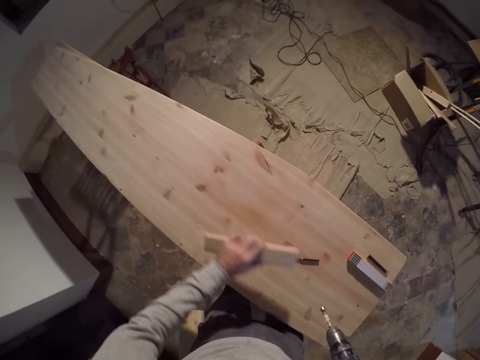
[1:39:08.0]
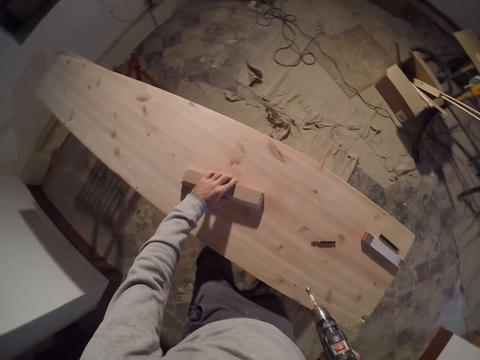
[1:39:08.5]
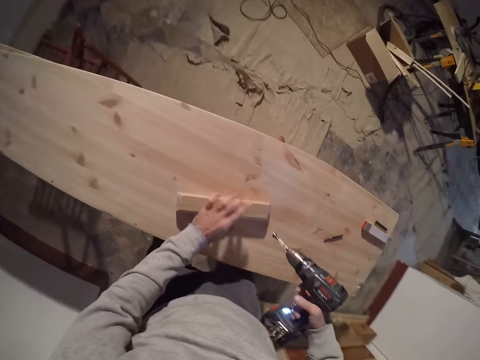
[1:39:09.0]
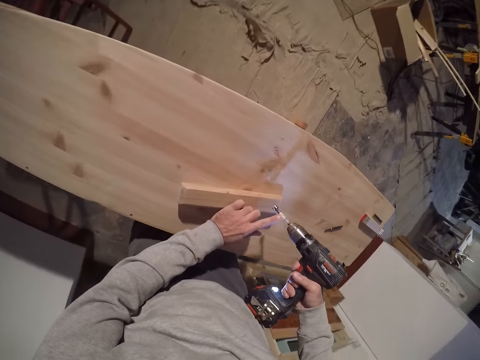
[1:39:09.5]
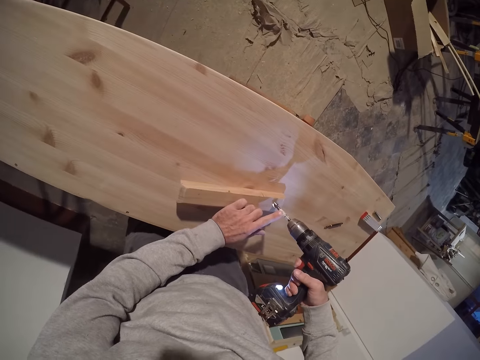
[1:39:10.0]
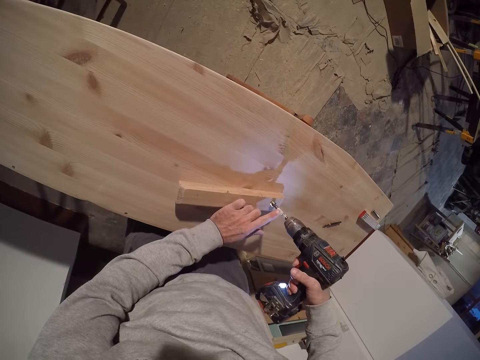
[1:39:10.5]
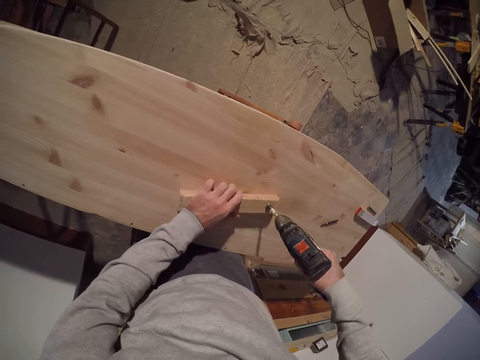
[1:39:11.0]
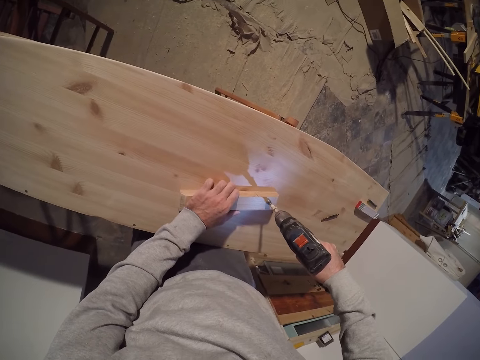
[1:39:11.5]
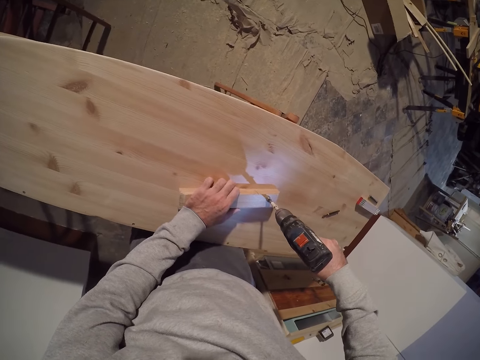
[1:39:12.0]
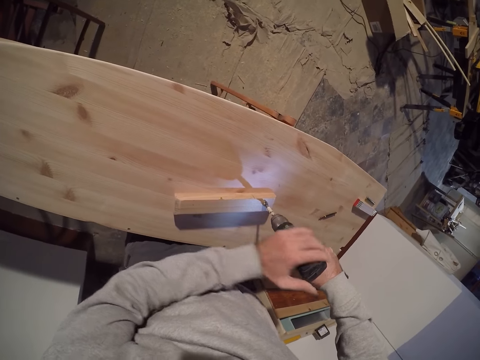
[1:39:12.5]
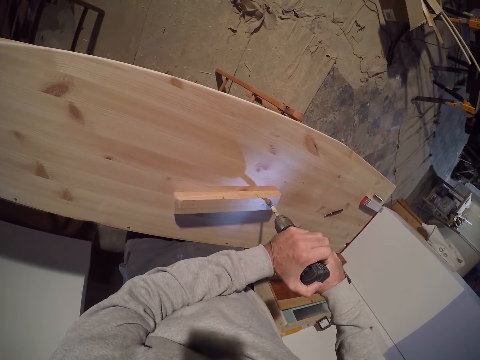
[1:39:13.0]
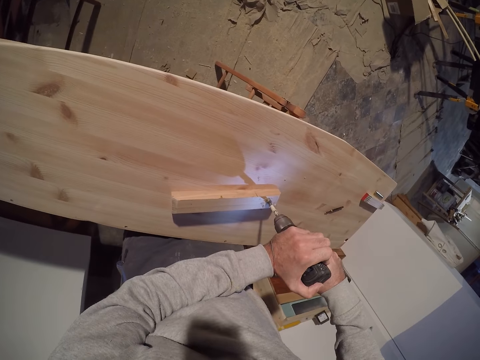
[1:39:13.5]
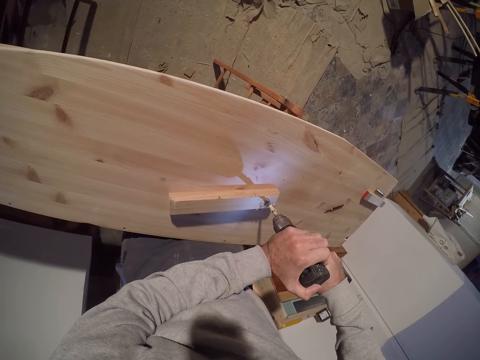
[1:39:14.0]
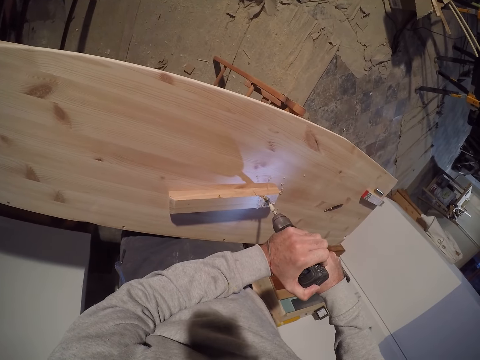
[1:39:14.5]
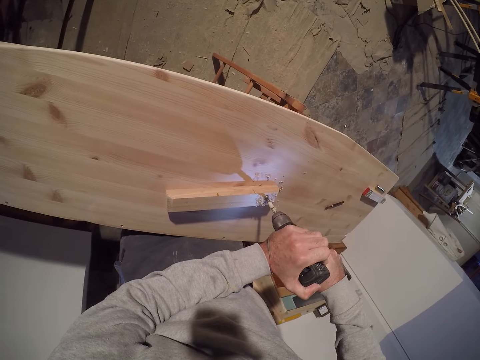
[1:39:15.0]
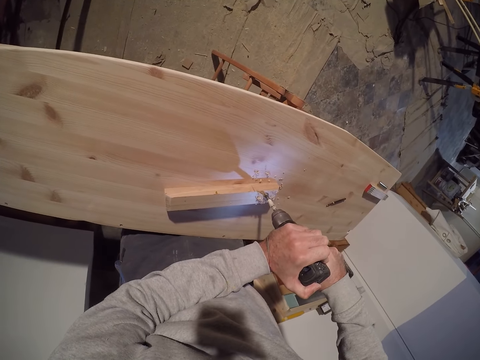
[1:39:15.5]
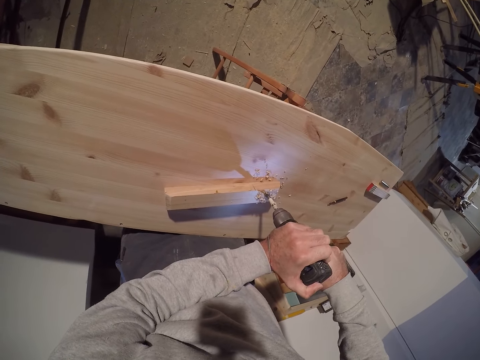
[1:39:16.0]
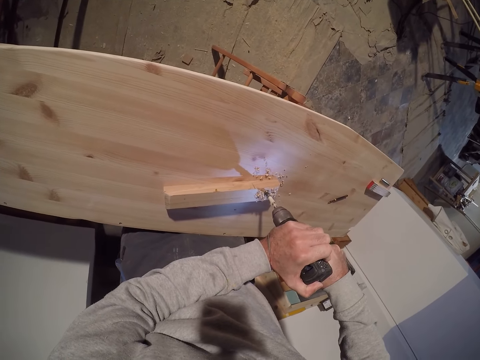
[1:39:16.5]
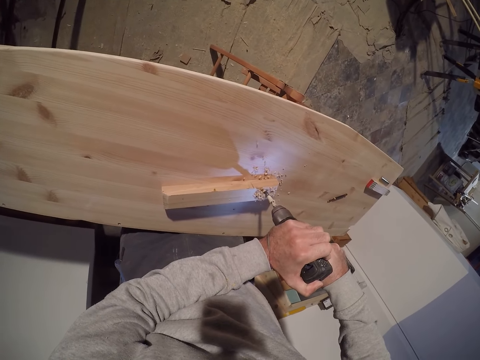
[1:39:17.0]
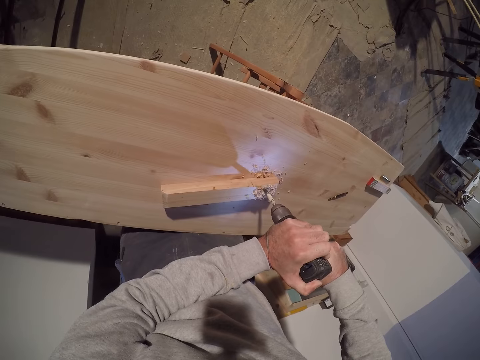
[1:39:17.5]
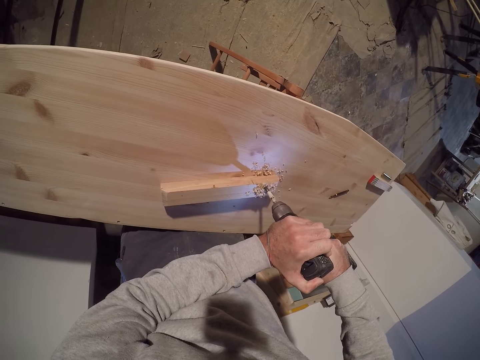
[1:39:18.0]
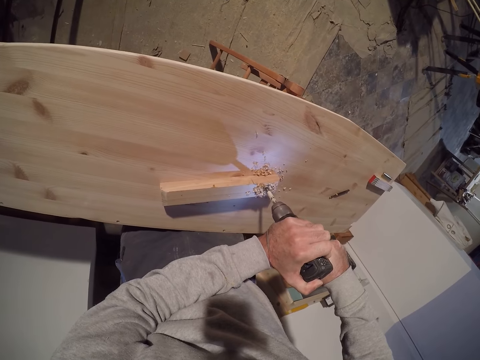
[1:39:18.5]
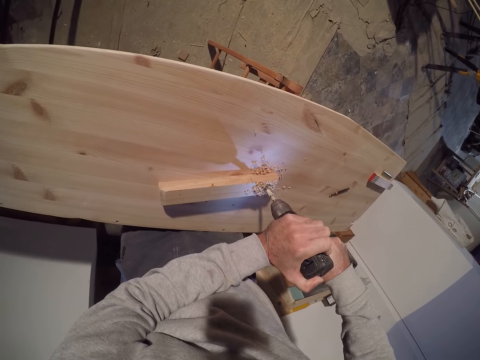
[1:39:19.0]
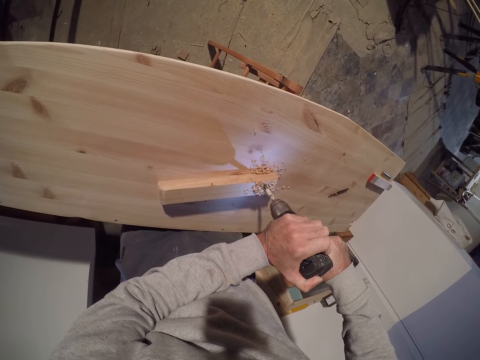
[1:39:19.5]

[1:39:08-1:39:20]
The camera wearer picks up the piece of wood on the work table with his left hand. He moves the wood on the bench. He drops the piece of wood on the work table with his left hand. He drills a hole on the piece of wood with the cordless drill with both hands.

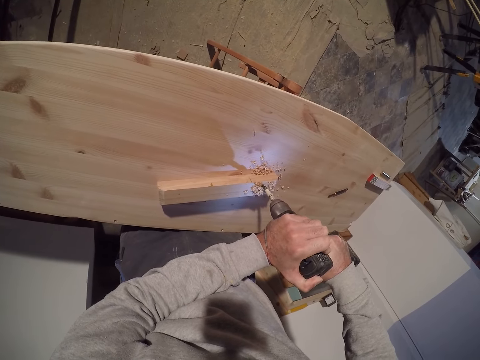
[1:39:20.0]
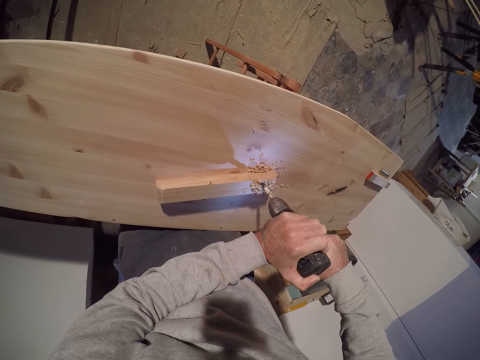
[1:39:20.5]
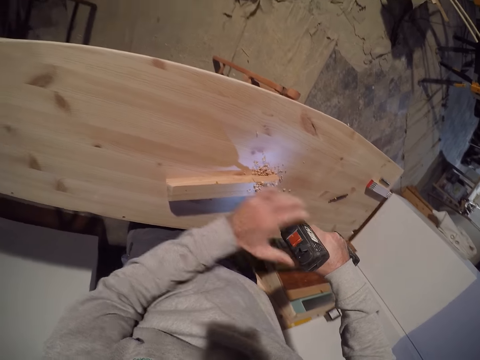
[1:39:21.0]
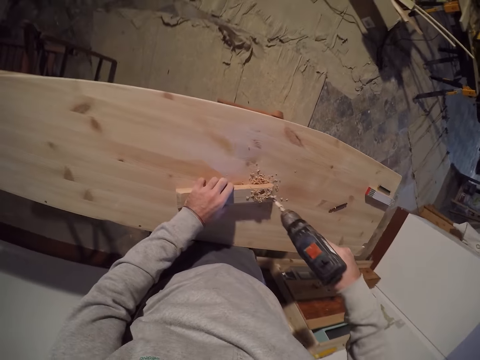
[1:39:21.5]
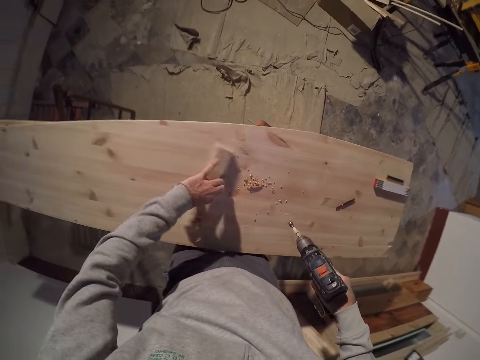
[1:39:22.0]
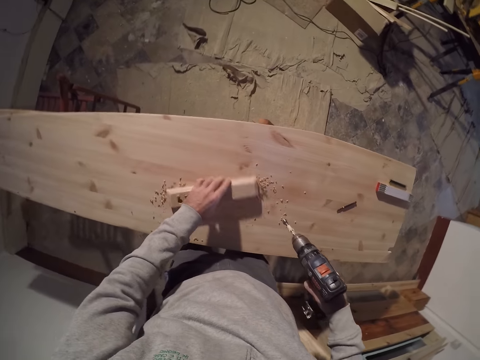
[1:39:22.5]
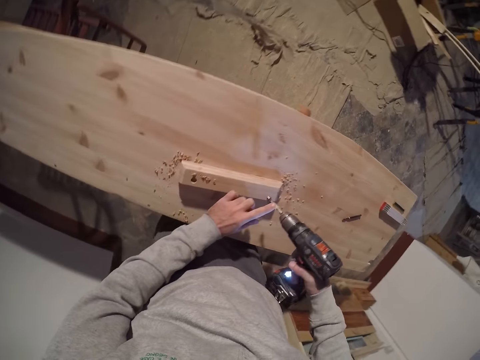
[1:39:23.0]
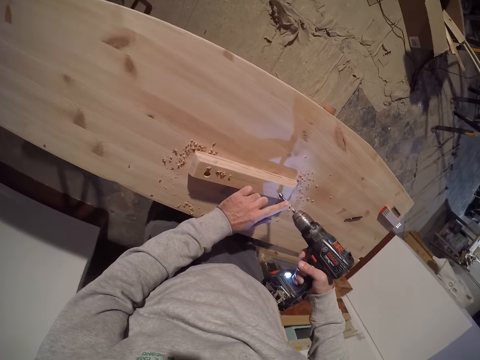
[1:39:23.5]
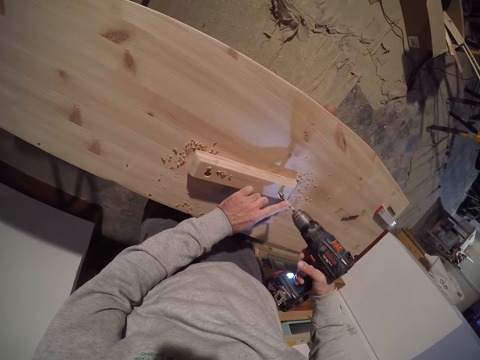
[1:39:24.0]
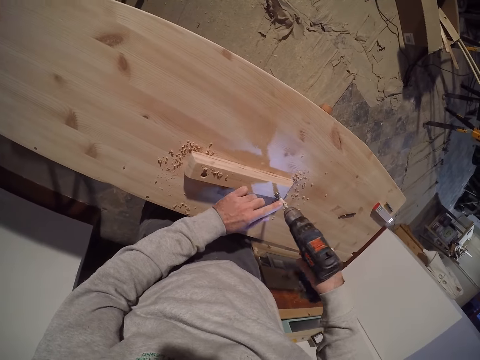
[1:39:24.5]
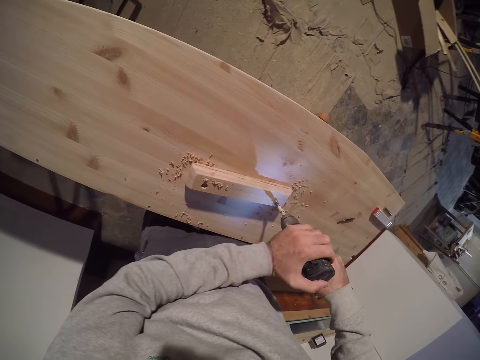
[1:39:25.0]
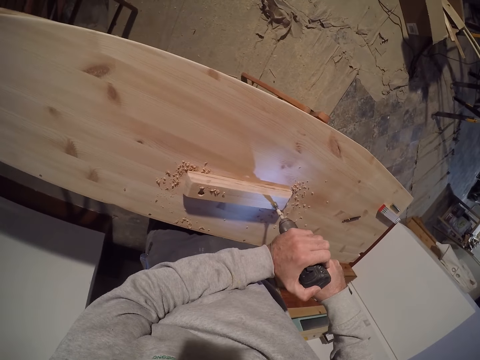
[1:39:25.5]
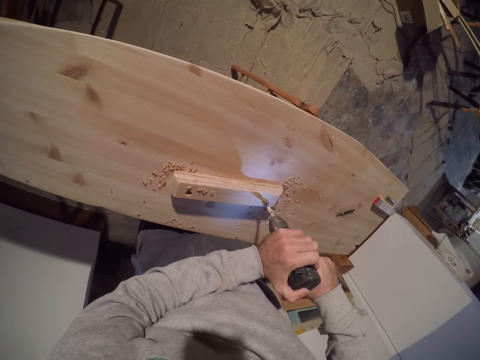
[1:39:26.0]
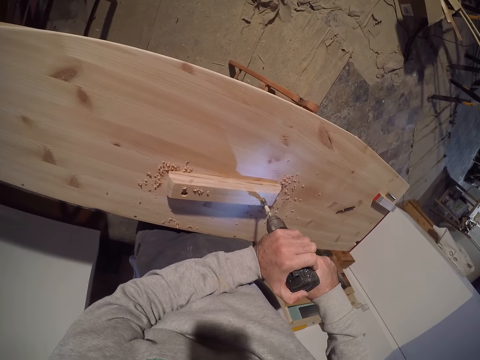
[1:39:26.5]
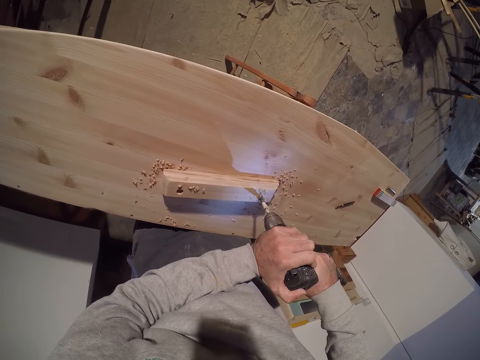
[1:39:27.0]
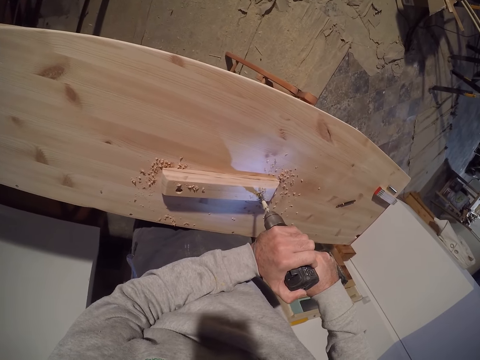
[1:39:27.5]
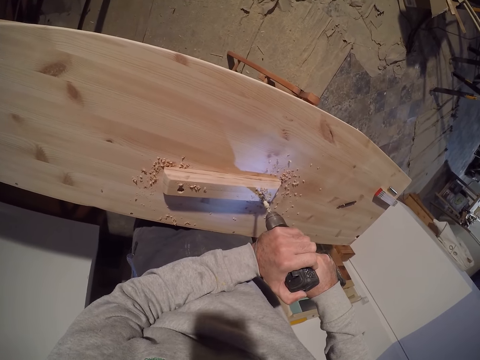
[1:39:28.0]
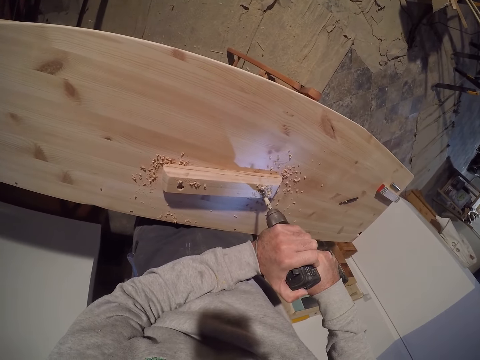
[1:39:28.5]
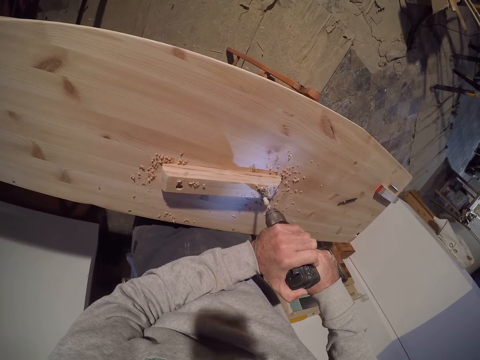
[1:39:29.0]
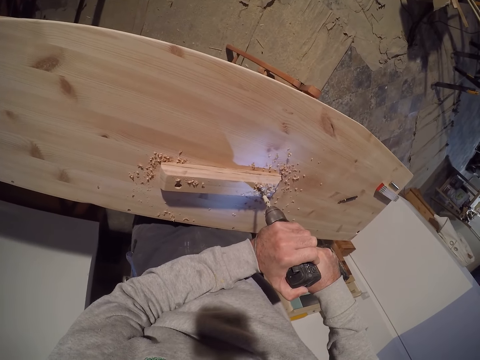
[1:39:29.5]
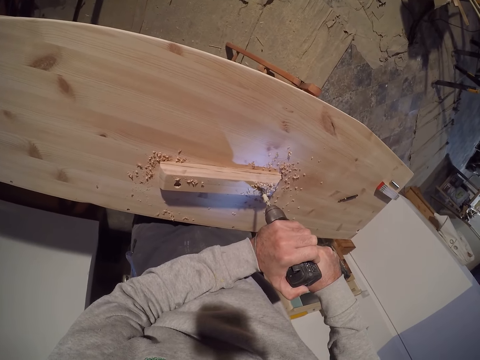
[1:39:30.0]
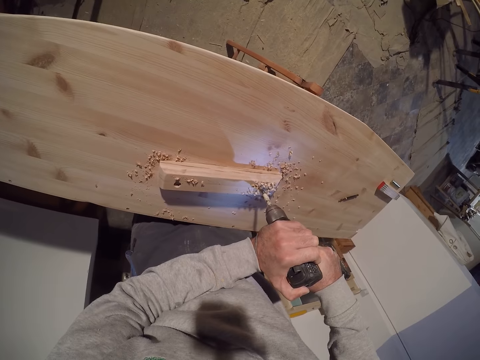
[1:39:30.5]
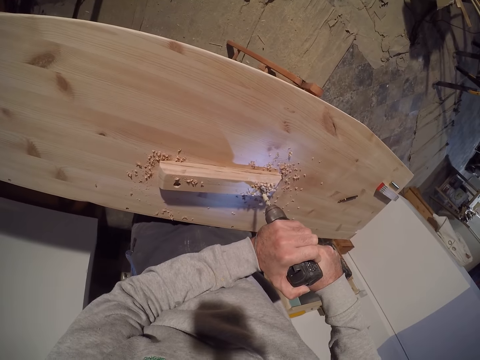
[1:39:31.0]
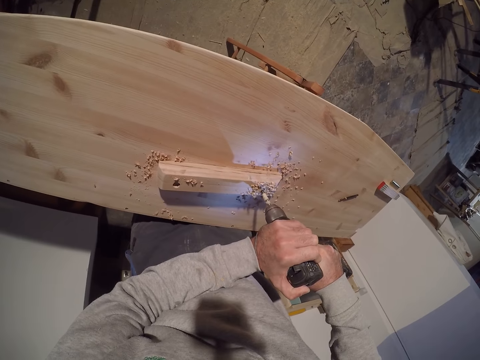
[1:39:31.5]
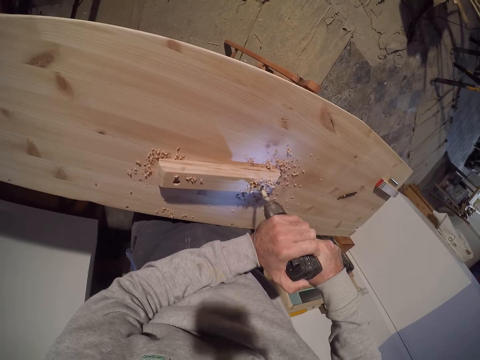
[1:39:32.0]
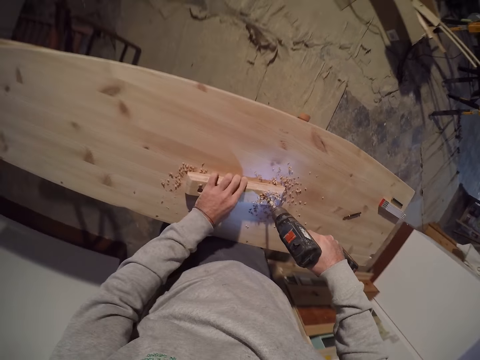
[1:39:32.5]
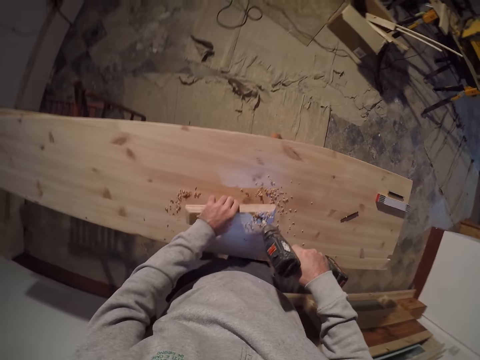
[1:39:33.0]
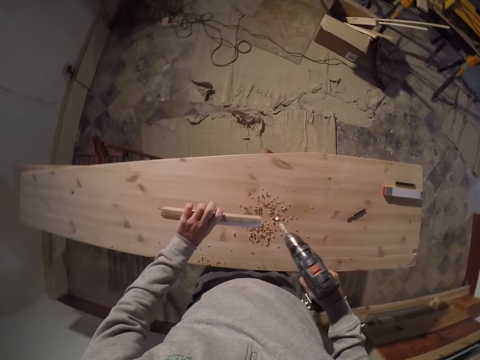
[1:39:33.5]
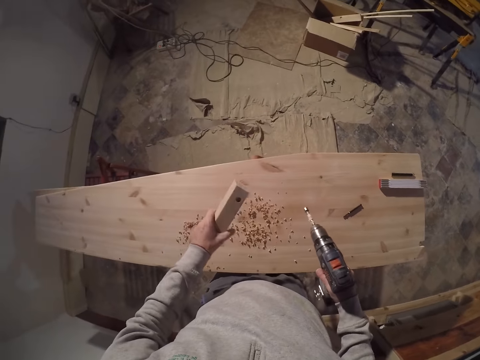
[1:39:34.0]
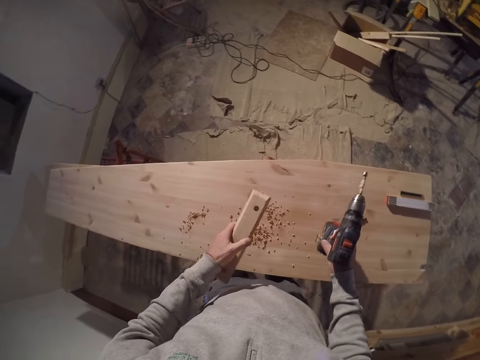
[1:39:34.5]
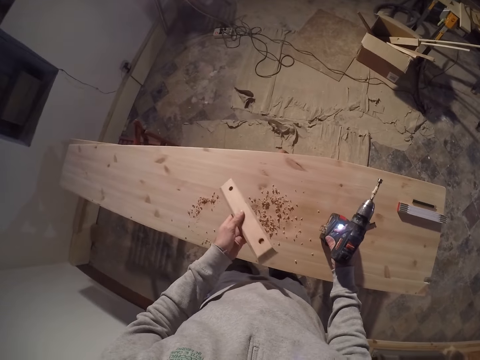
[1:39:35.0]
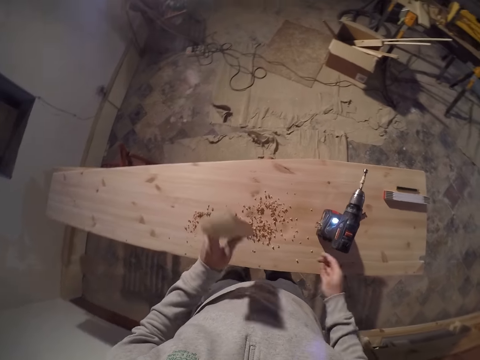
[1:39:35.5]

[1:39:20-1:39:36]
The camera wearer turns the piece of wood on the work table with his left hand. He drills a hole on the piece of wood with the cordless drill with both hands. He picks up the piece of wood on the work table with his left hand. He turns the wood. He dusts off the particles from the piece of wood on the table with his left hand. He drops the cordless drill on the table with his right hand.
